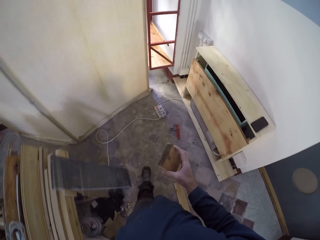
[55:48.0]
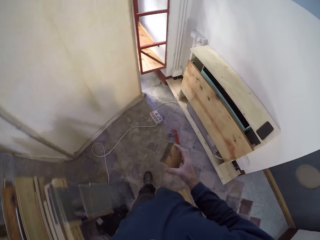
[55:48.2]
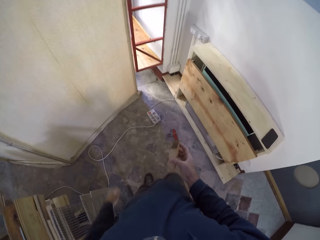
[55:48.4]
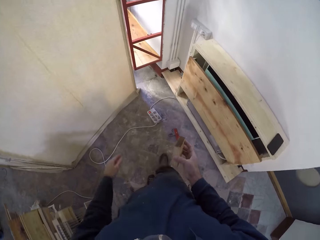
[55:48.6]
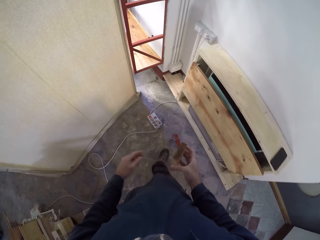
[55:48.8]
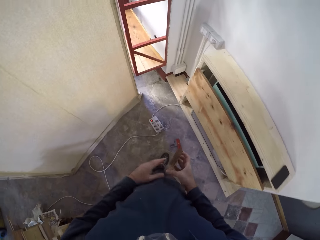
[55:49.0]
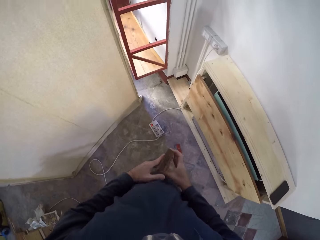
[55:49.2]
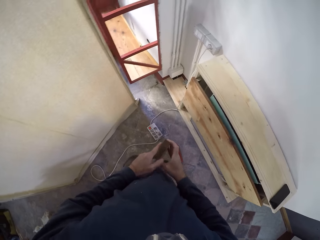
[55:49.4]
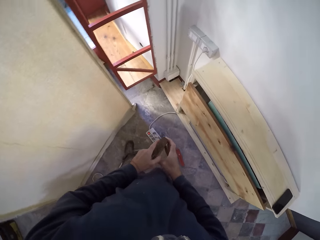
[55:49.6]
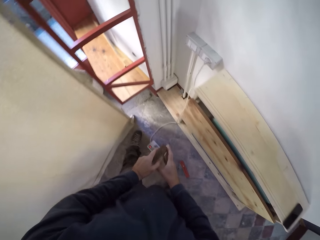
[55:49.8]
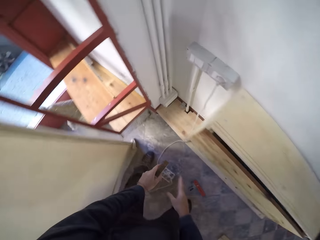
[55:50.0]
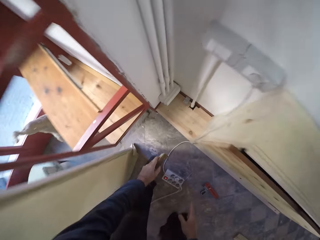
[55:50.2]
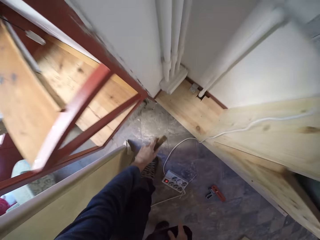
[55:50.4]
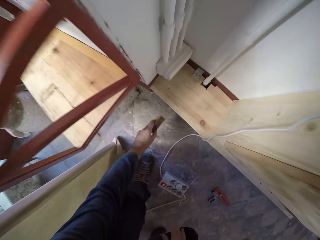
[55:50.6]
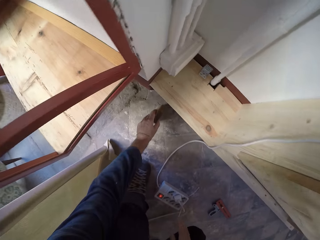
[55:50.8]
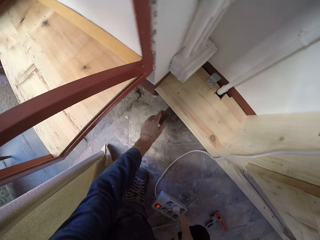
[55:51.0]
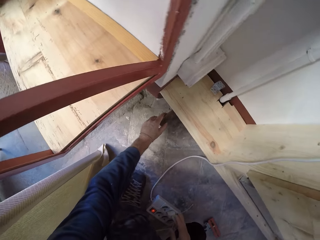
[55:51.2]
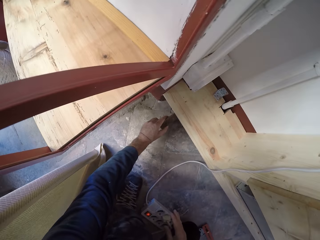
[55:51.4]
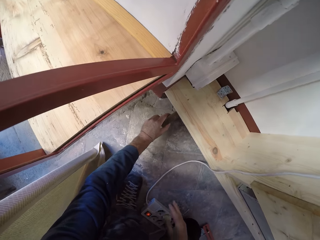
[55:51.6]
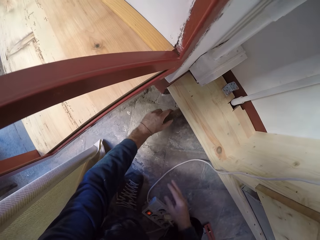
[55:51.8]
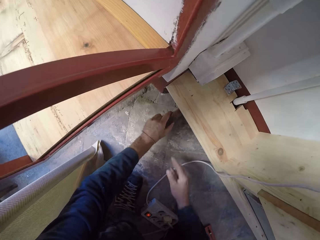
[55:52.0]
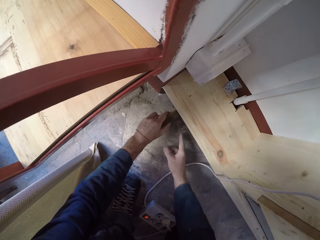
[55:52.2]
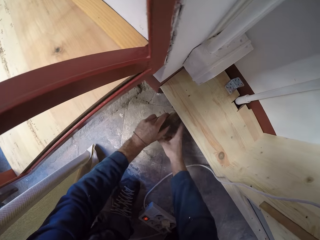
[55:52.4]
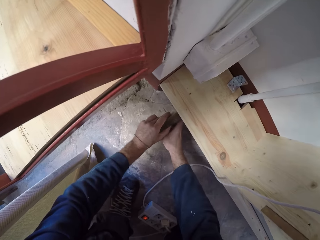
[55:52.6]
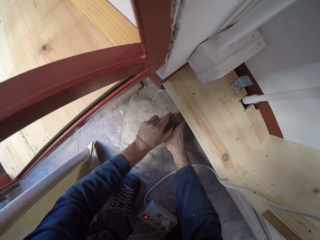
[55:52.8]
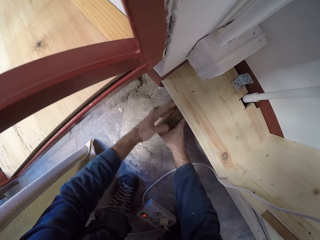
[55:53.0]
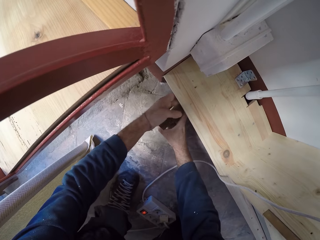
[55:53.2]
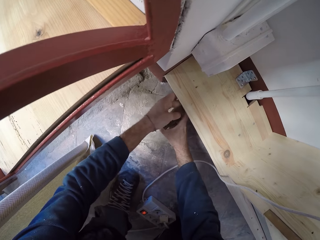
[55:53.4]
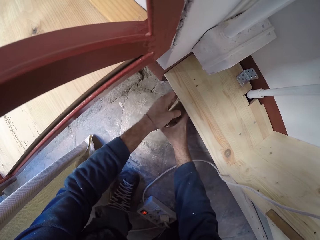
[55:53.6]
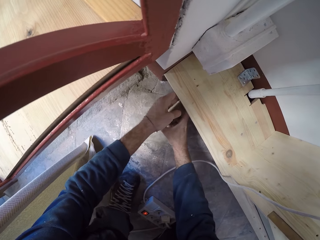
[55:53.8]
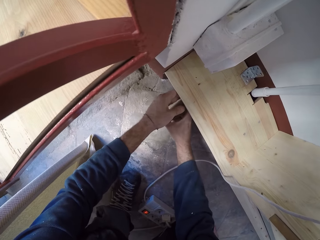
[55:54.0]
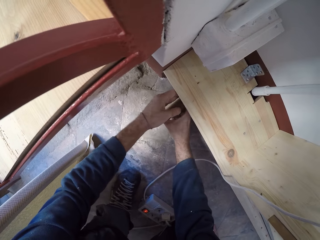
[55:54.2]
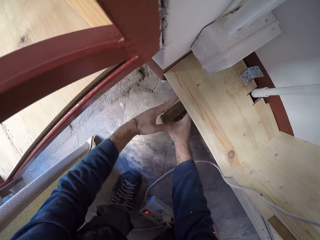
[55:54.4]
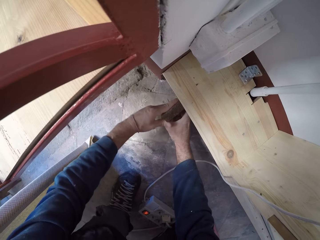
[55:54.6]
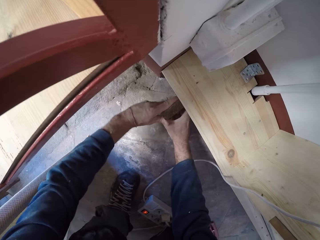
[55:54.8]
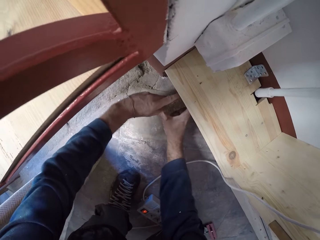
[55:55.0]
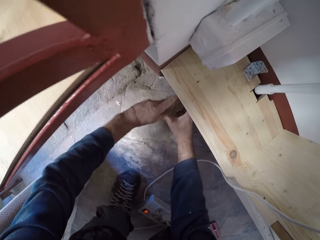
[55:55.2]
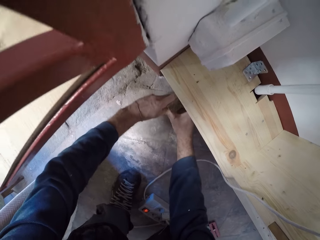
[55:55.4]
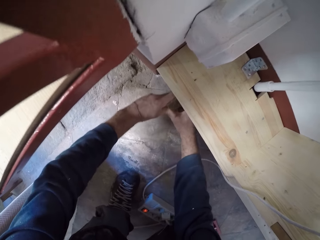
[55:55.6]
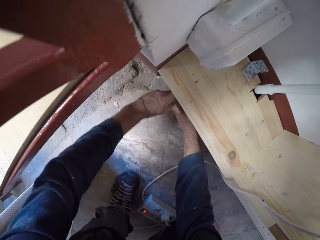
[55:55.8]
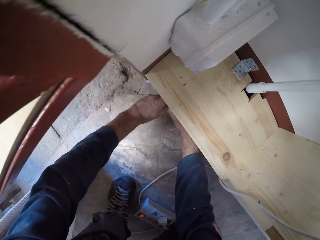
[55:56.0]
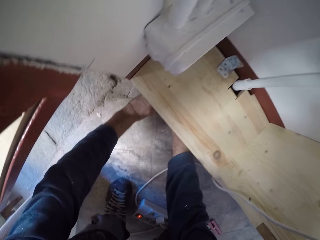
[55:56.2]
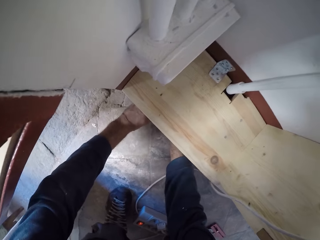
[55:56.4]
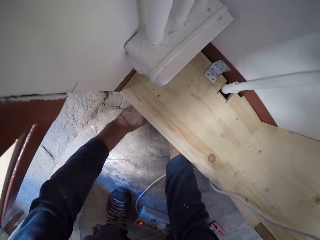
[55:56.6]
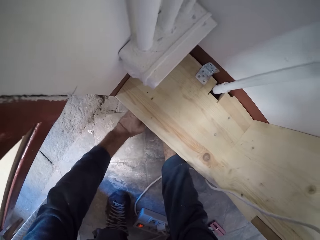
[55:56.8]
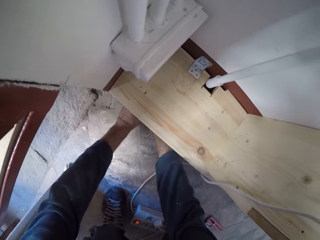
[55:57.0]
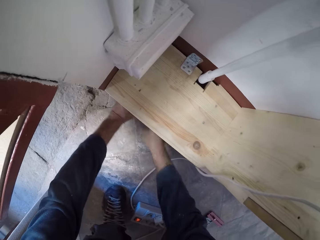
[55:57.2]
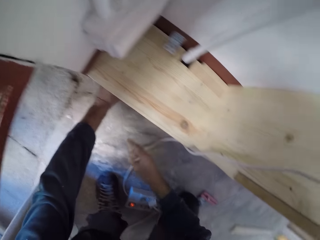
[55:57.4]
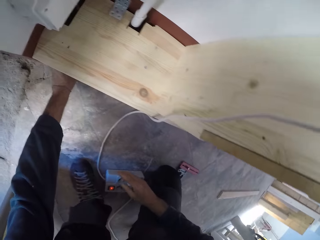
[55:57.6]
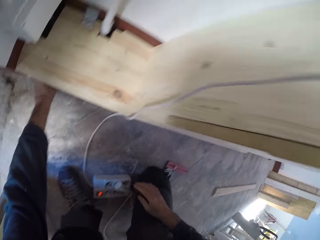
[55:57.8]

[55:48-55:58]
The camera wearer passes the plank of wood in his right hand to his left hand. He places the plank of wood in his left hand on the floor. He pushes the plank of wood under a platform with his hands.

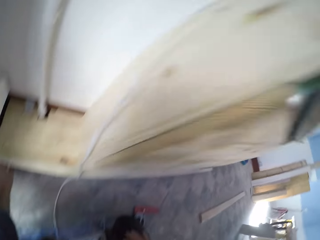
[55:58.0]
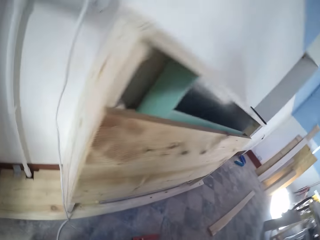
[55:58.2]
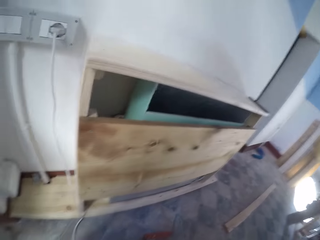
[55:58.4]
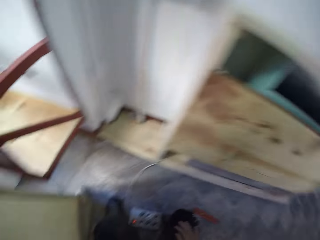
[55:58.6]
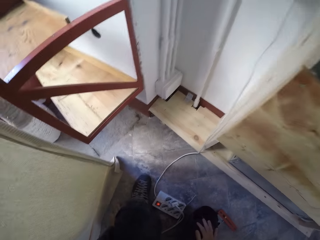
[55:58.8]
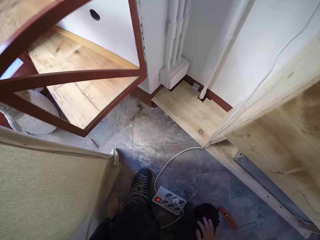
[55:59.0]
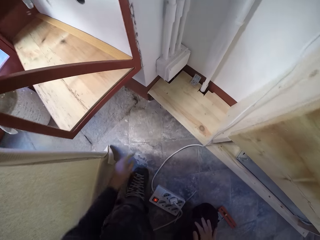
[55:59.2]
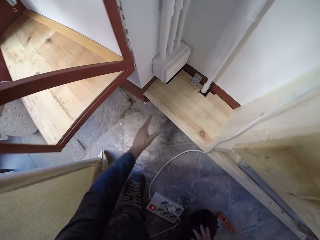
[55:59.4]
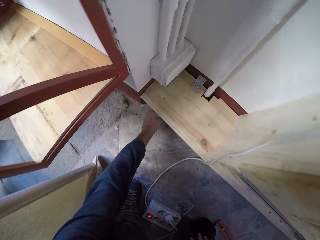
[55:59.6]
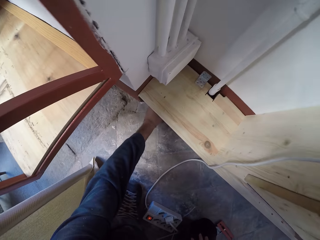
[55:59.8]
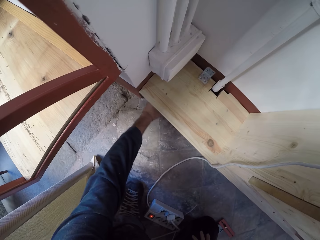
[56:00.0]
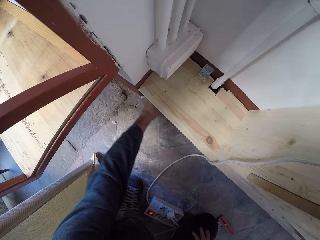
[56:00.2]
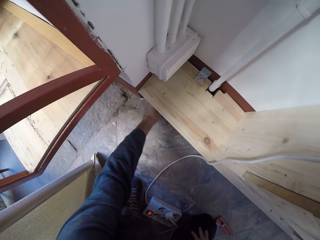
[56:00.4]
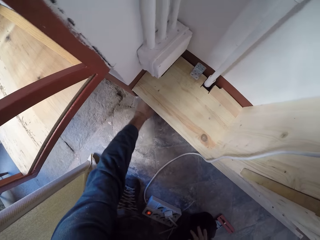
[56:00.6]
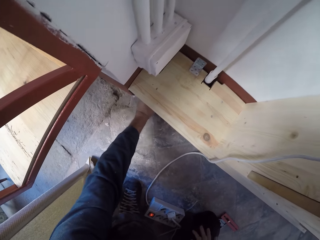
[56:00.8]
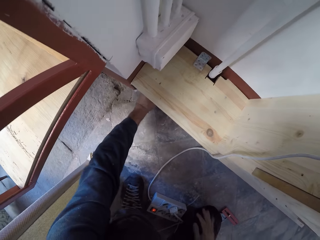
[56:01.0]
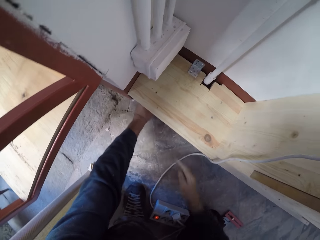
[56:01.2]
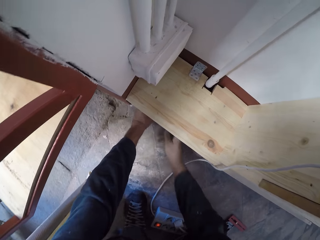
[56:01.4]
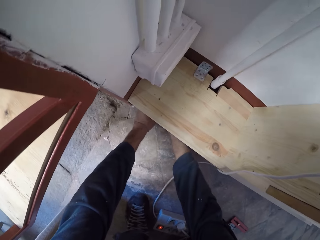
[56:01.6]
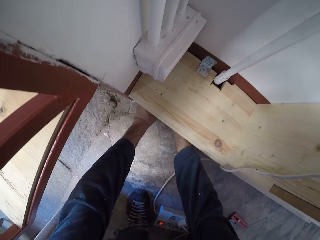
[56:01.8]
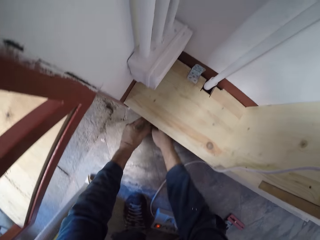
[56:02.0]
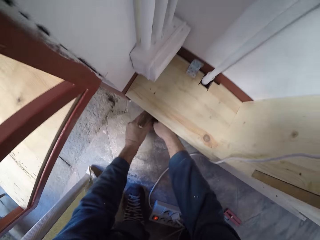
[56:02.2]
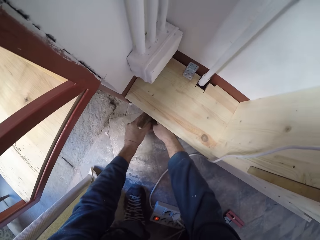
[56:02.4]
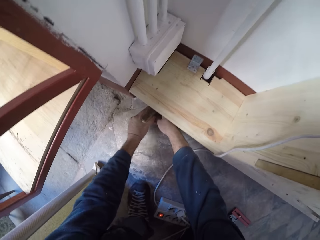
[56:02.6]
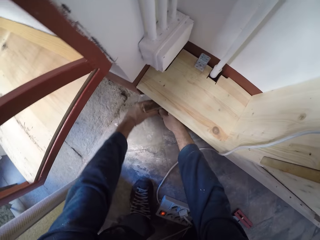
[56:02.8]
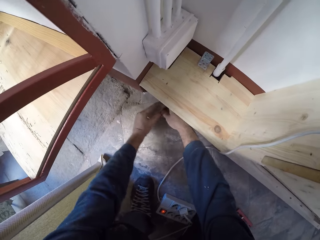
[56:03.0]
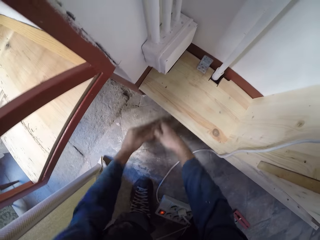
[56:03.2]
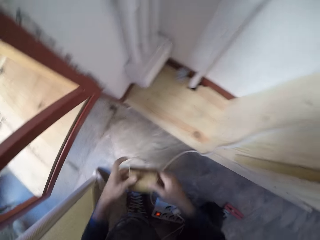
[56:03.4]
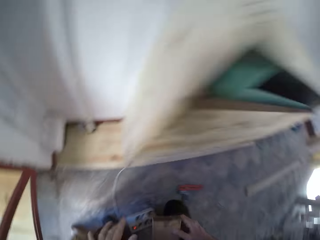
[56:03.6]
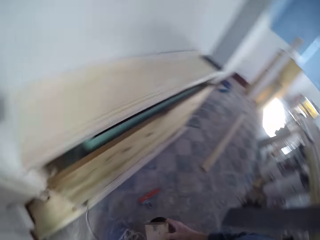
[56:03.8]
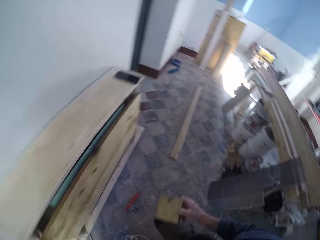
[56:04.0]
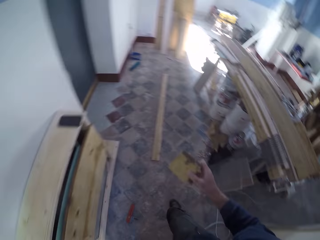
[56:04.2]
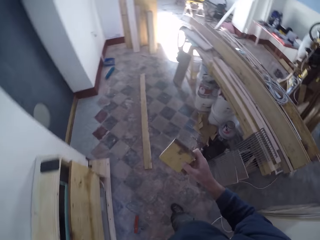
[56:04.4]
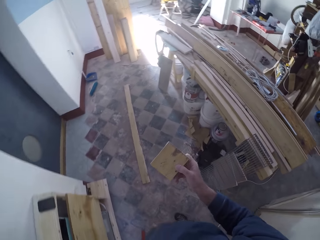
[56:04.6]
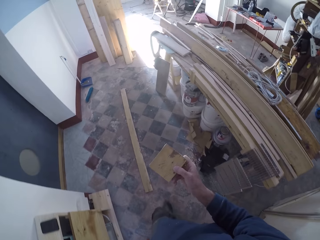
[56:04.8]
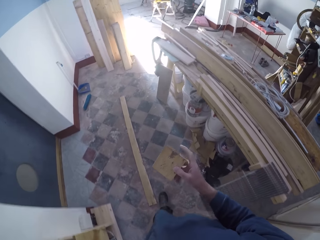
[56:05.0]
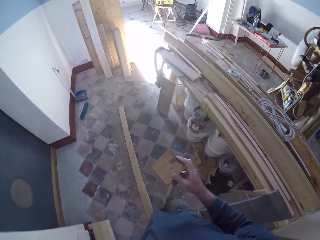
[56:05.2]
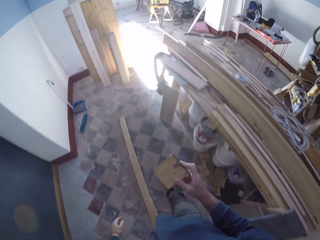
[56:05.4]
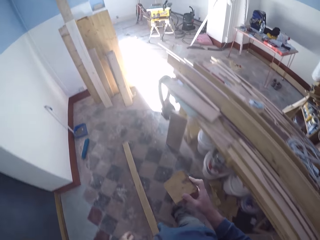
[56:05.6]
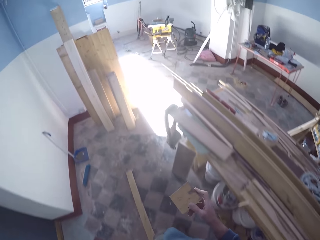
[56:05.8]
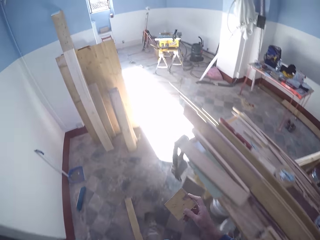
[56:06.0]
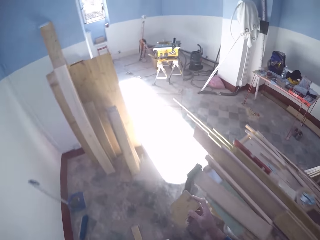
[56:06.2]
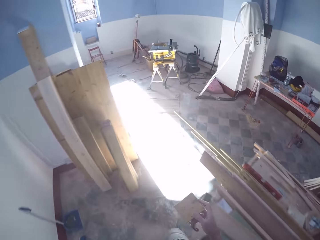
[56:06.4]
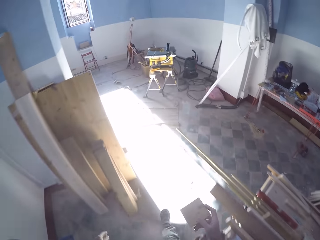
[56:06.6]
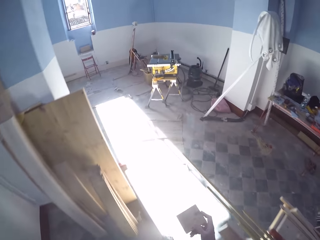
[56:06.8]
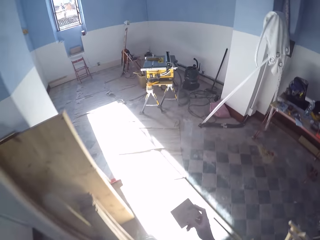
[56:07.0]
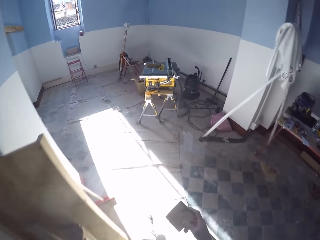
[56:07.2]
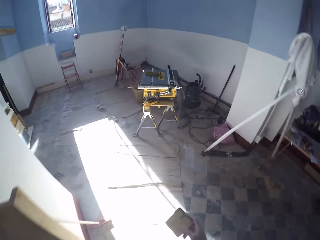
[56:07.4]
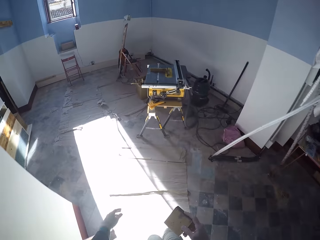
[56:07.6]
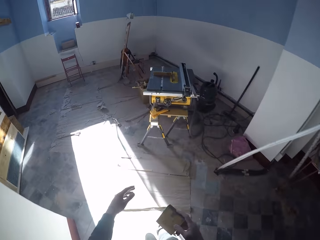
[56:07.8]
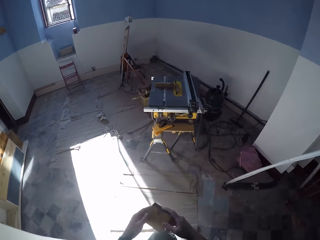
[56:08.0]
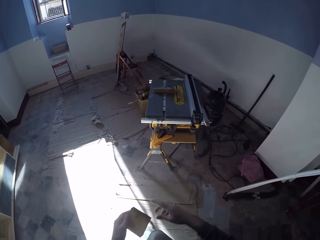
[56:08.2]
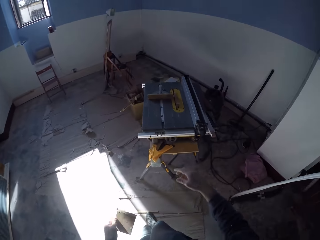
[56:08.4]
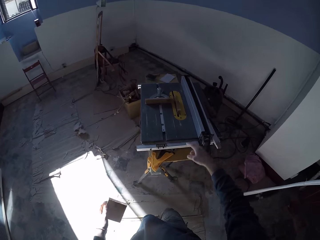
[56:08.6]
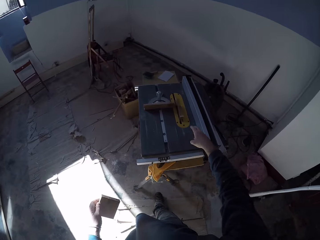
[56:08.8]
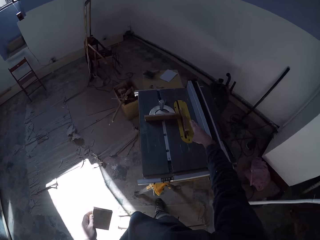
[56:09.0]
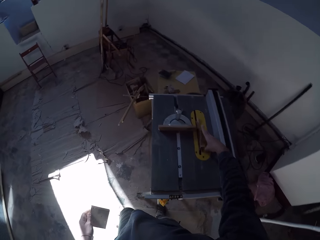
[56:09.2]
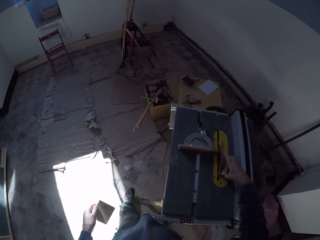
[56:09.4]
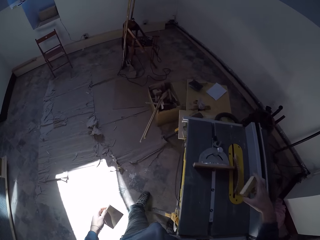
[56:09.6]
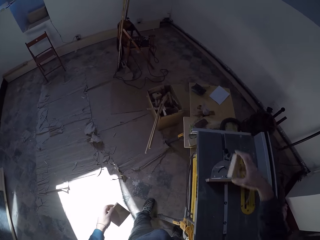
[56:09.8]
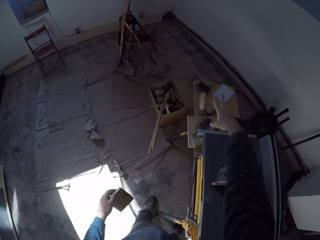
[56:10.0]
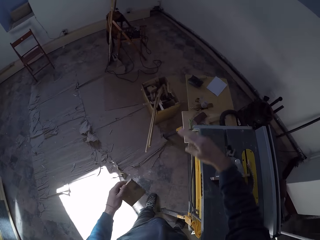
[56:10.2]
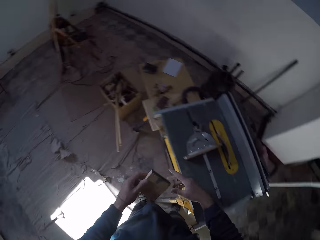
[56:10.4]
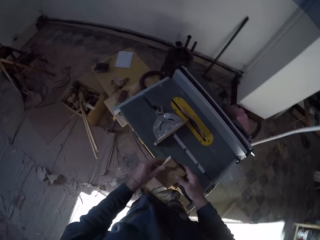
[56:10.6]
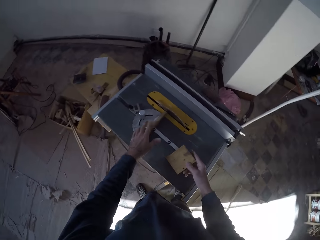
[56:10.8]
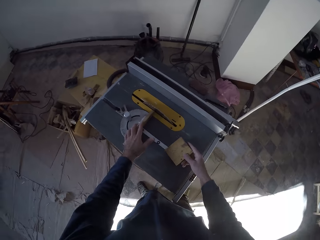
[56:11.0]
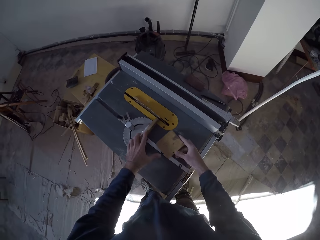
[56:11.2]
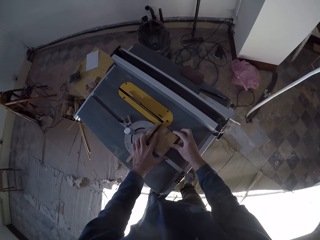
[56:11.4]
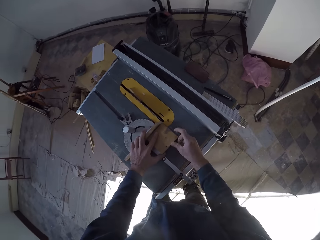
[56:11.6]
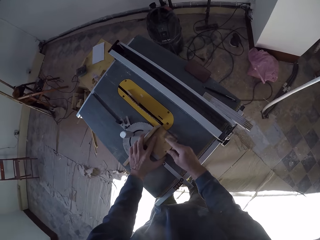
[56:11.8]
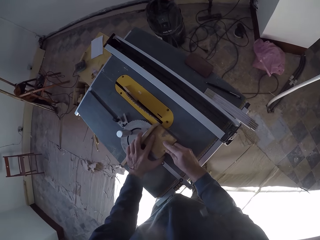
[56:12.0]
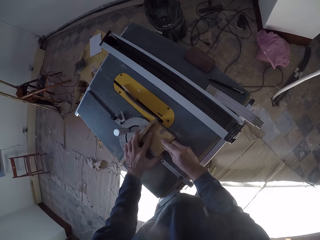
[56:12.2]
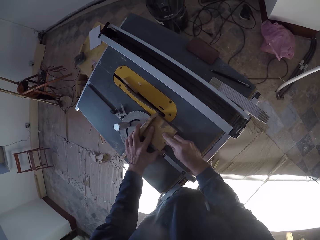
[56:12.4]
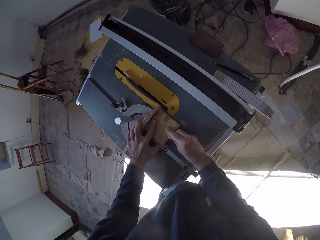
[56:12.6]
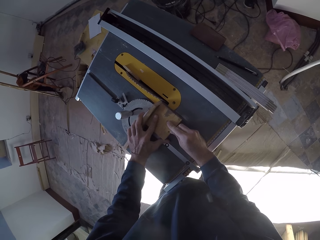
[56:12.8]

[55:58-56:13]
The camera wearer adjusts the wood. He removes the plank of wood from under the platform with his hands. He walks towards the table saw with the plank of wood in his right hand. He passes the plank of wood in his right hand to his left hand. He picks a plank of wood from the table saw with his right hand. He drops the plank of wood in his right hand on the floor. He passes the plank of wood in his left hand to his right hand. He moves the mitre gauge of the table saw with his left hand. He places the plank of wood in his right hand on the table saw. He adjusts the working machine. He holds the plank of wood on the table against the mitre gauge of the table saw with his hands.
